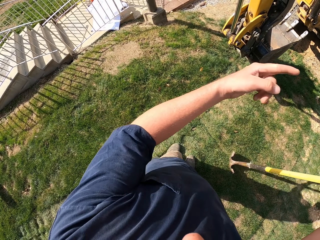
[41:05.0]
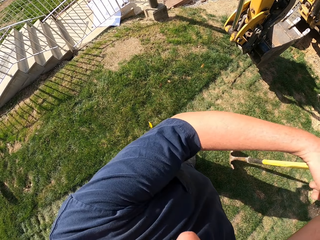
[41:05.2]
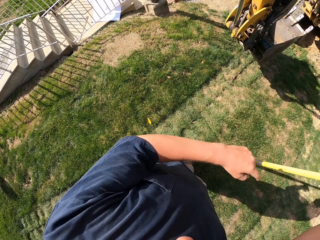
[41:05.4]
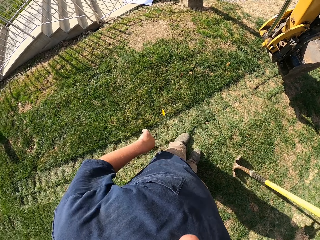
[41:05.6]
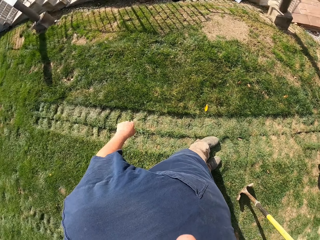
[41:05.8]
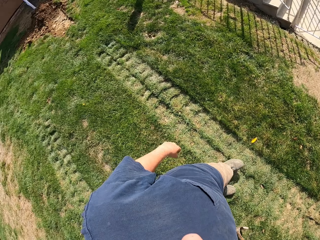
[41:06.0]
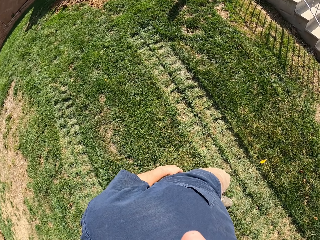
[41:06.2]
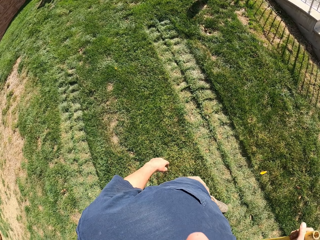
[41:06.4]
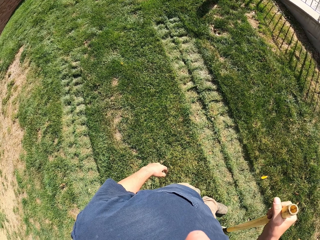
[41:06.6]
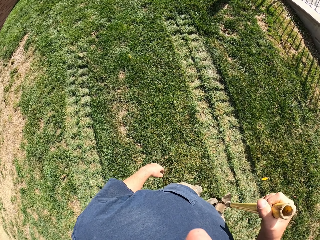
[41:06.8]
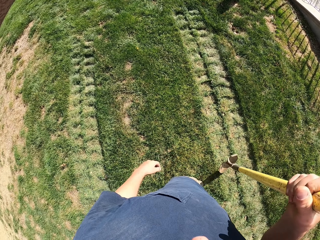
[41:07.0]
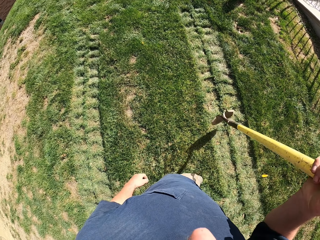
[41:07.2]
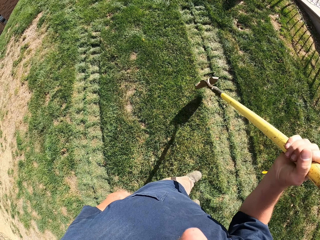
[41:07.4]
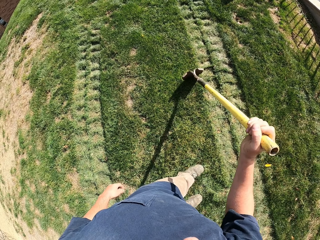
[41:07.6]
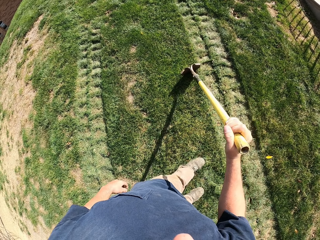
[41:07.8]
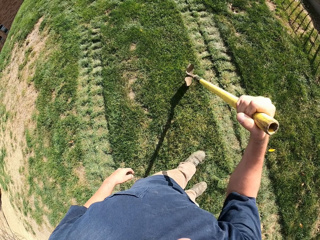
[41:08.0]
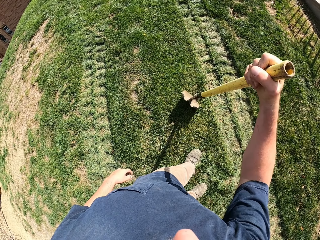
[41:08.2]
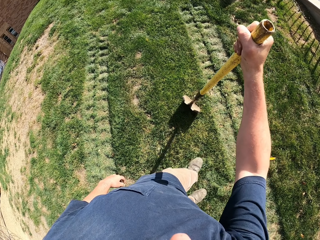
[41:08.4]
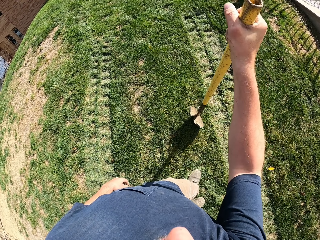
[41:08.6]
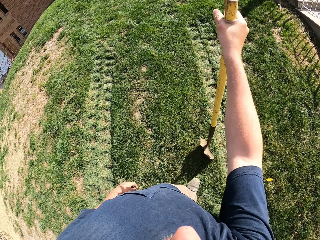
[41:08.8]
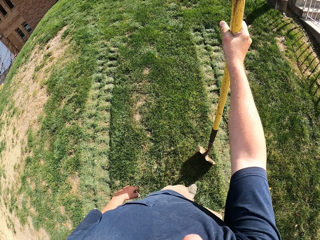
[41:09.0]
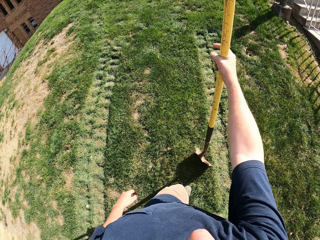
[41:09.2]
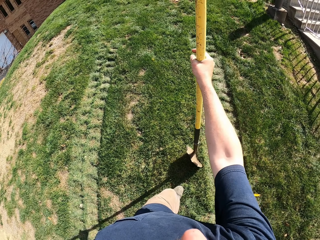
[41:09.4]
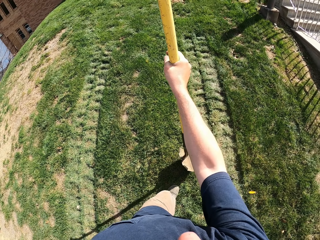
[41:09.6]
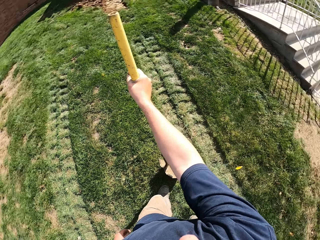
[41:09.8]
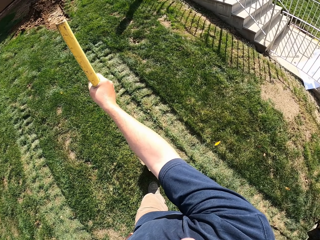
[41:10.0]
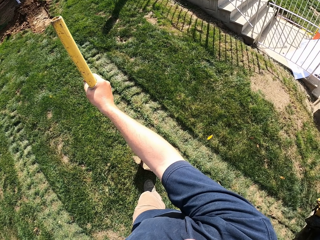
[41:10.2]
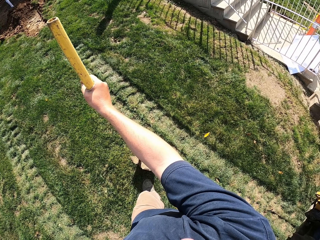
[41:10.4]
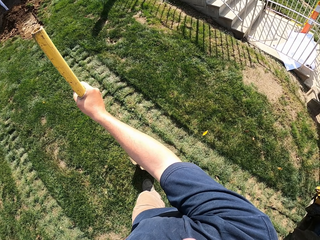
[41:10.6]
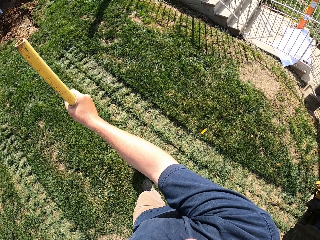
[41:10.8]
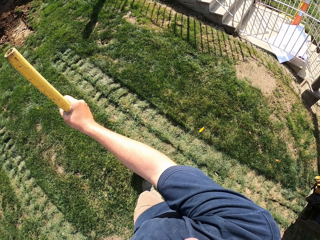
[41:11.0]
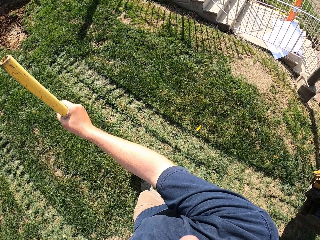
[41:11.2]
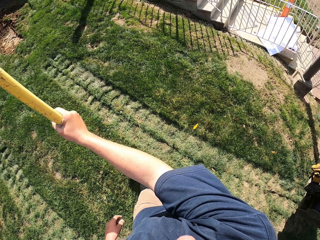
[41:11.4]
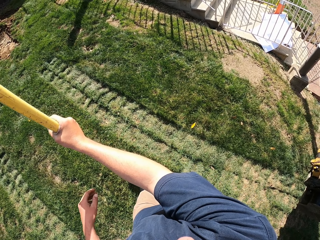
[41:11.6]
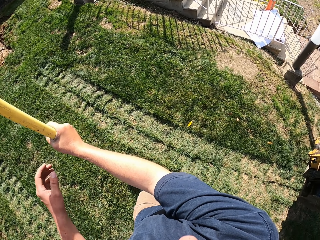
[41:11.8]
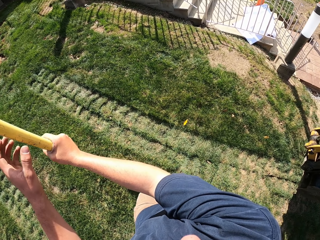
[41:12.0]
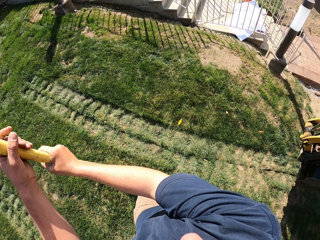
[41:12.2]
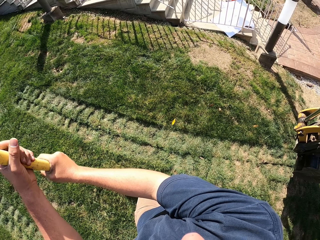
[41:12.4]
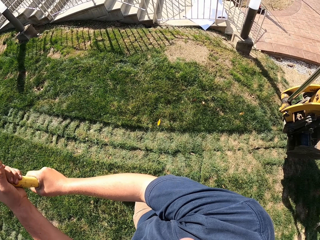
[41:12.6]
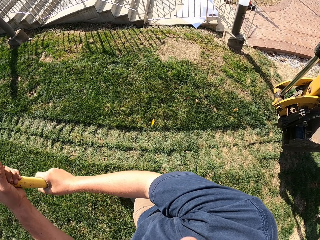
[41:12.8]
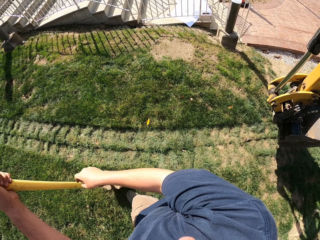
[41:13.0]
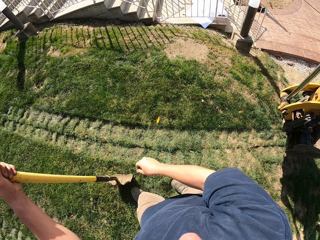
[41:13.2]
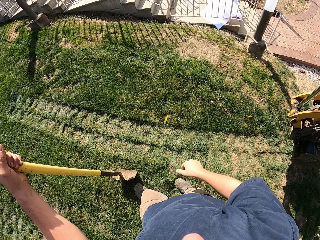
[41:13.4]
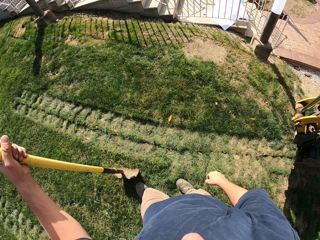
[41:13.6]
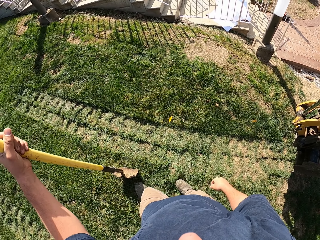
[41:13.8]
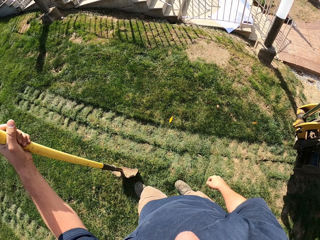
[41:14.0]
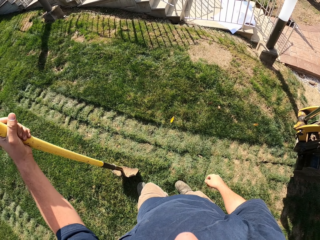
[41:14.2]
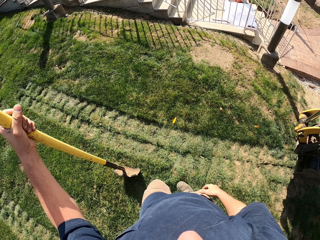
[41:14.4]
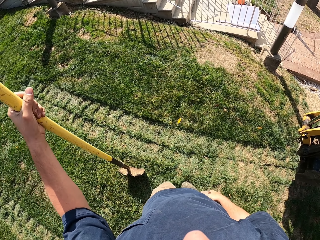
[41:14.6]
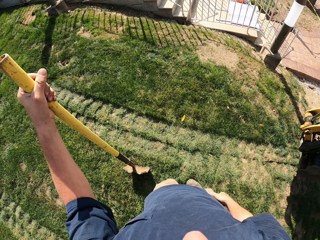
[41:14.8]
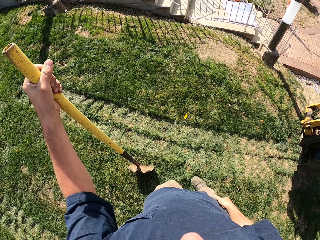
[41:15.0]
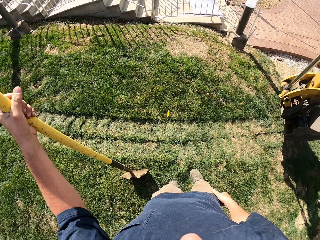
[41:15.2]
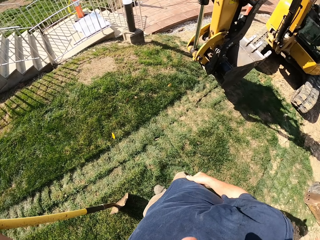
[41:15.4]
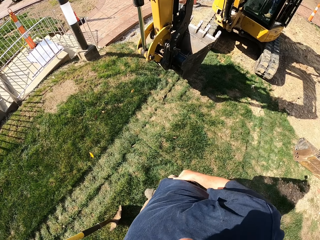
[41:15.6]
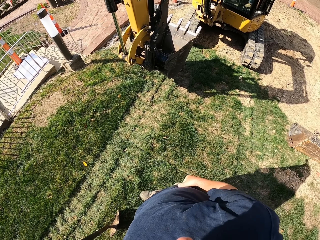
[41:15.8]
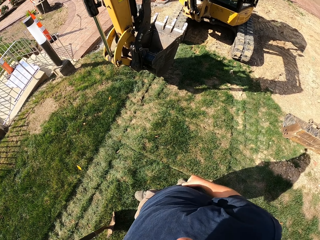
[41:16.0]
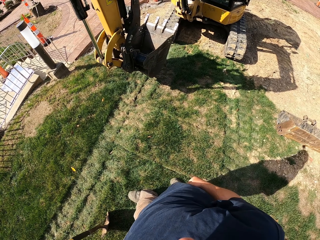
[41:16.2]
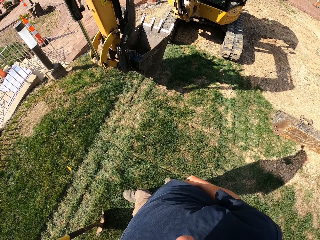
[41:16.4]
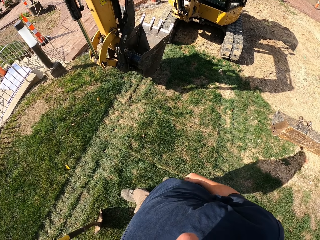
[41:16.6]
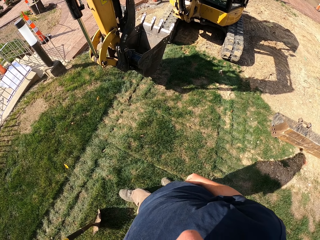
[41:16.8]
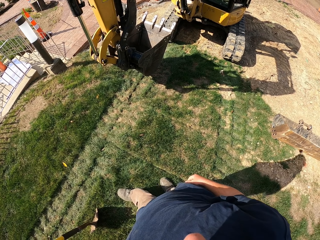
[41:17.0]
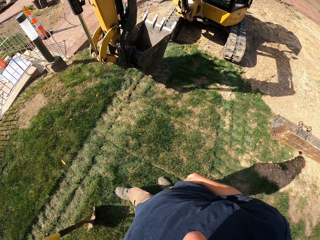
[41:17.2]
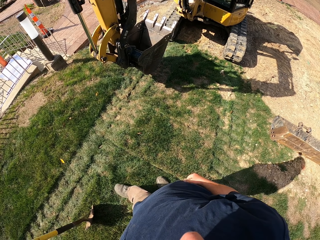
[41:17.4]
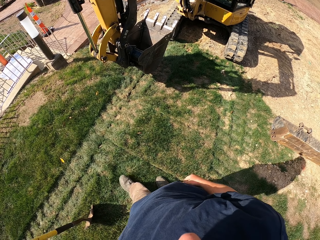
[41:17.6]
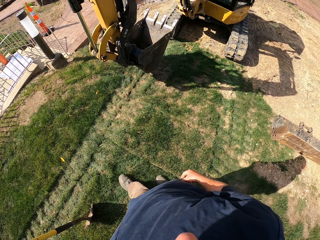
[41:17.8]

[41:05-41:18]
The camera wearer points out. They look around. They move the shovel on the grass. They tilt the shovel. They look around. They hold the shovel with both hands. They look around.

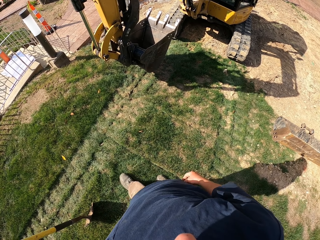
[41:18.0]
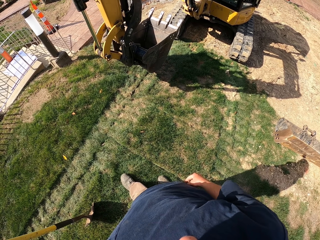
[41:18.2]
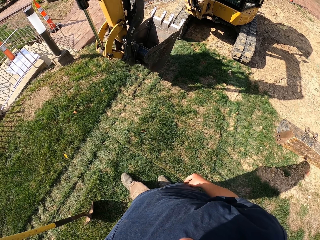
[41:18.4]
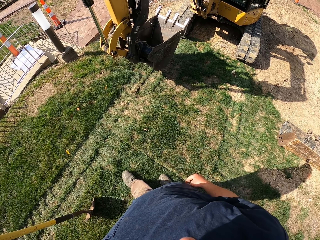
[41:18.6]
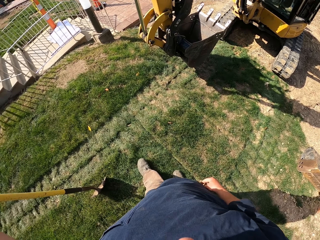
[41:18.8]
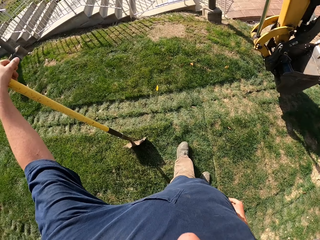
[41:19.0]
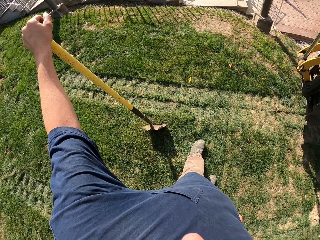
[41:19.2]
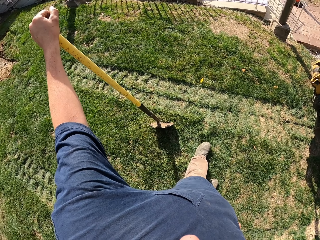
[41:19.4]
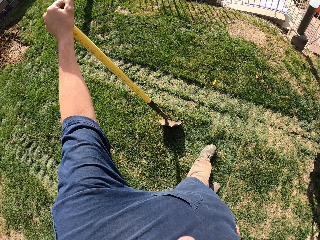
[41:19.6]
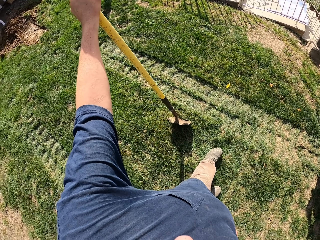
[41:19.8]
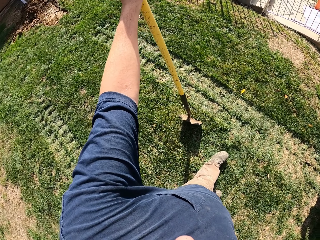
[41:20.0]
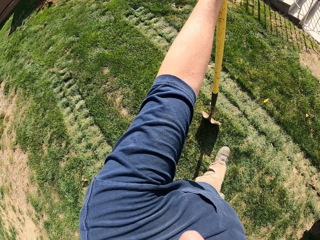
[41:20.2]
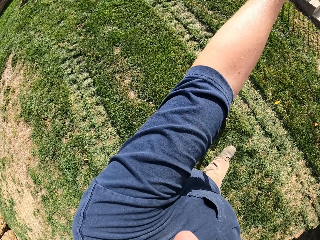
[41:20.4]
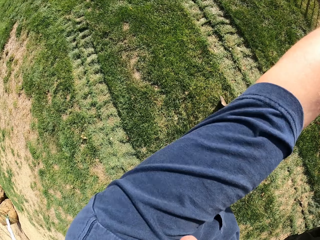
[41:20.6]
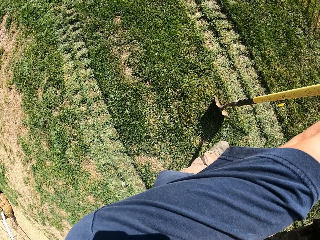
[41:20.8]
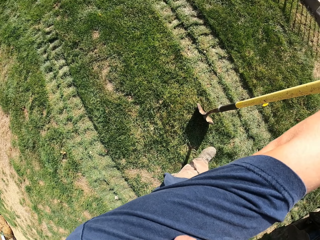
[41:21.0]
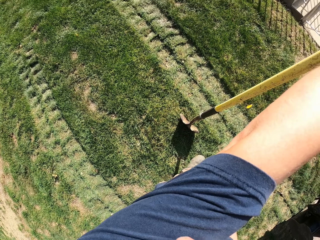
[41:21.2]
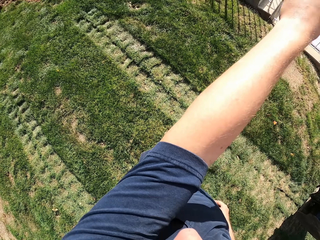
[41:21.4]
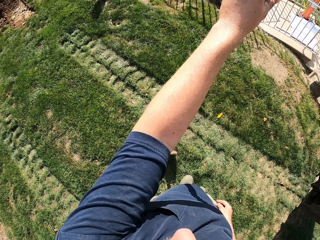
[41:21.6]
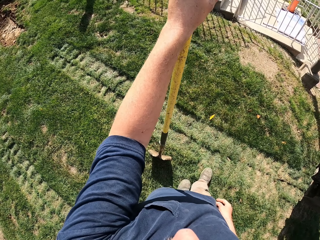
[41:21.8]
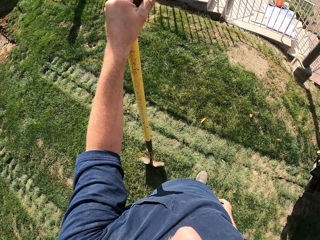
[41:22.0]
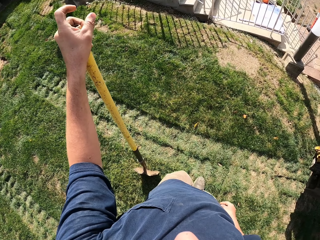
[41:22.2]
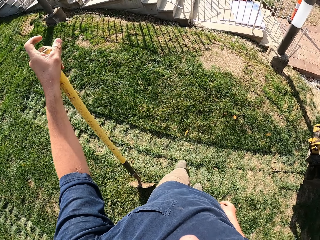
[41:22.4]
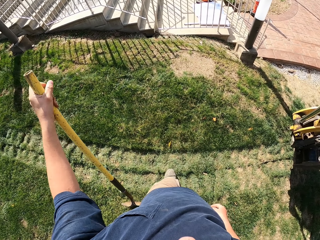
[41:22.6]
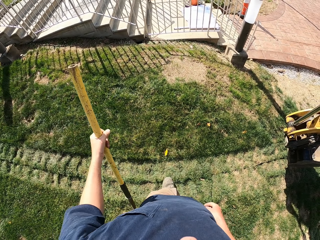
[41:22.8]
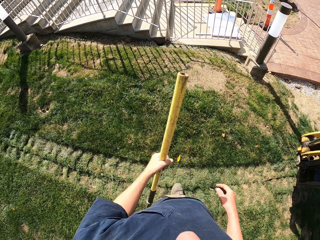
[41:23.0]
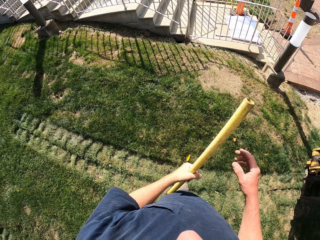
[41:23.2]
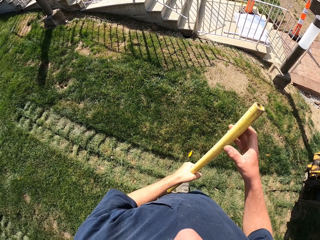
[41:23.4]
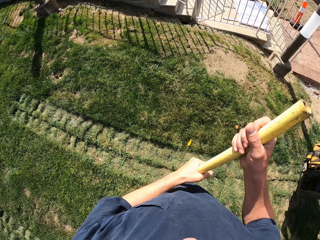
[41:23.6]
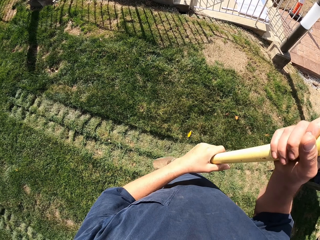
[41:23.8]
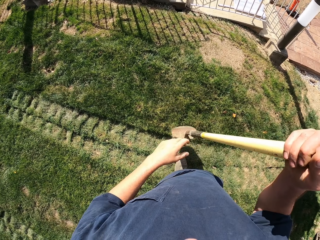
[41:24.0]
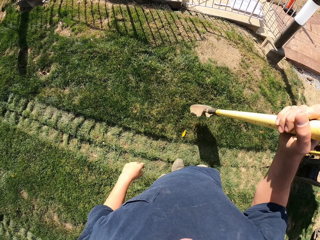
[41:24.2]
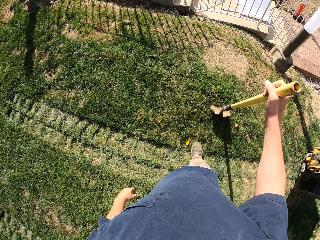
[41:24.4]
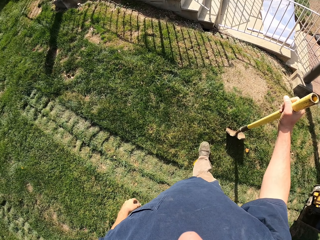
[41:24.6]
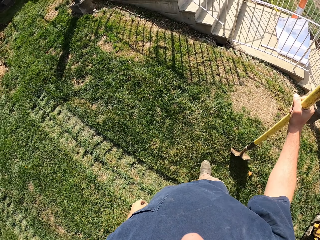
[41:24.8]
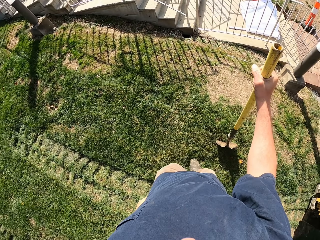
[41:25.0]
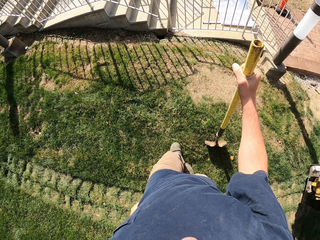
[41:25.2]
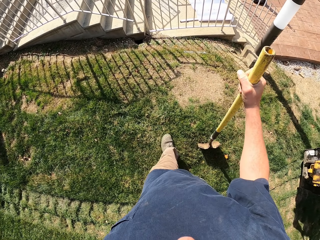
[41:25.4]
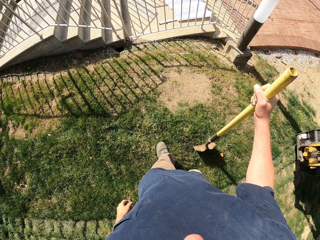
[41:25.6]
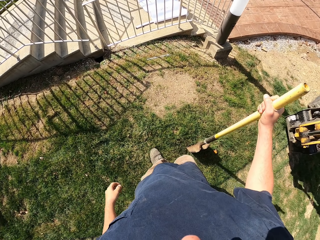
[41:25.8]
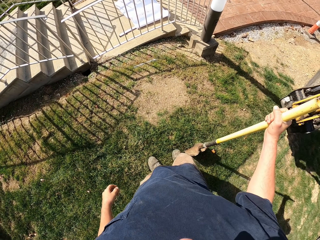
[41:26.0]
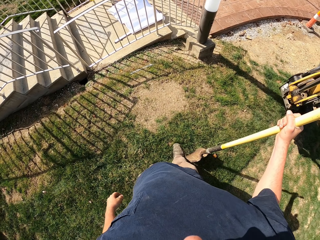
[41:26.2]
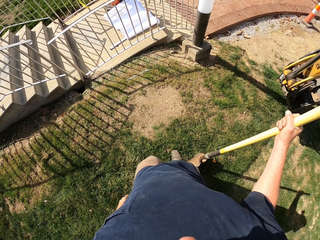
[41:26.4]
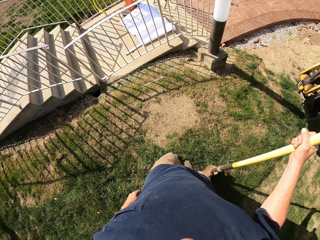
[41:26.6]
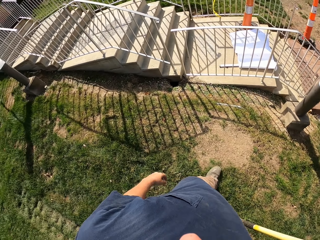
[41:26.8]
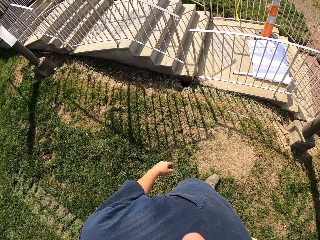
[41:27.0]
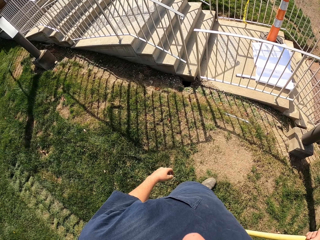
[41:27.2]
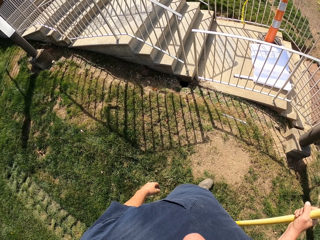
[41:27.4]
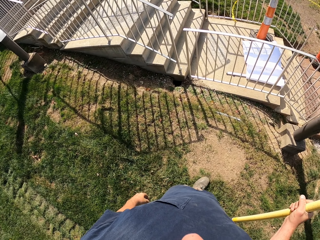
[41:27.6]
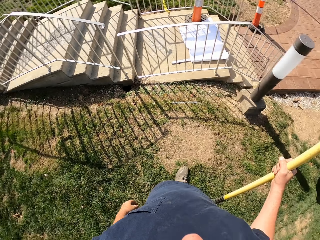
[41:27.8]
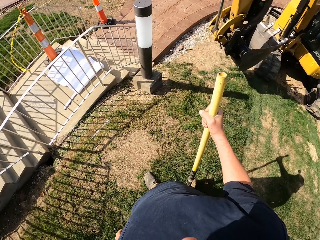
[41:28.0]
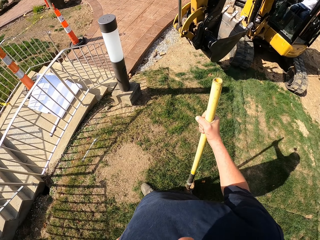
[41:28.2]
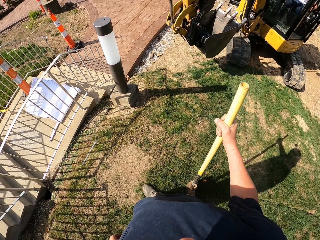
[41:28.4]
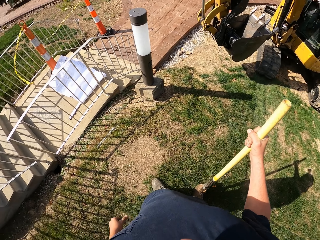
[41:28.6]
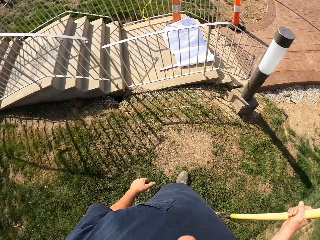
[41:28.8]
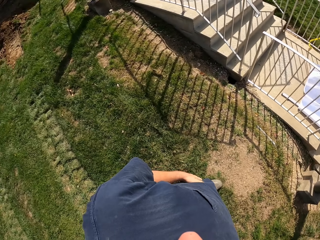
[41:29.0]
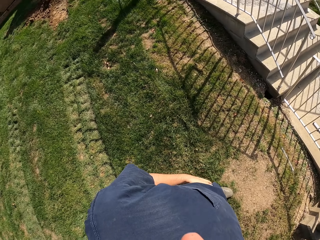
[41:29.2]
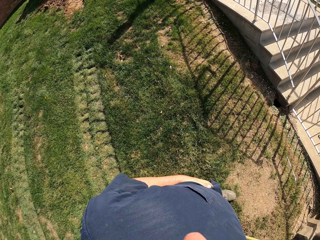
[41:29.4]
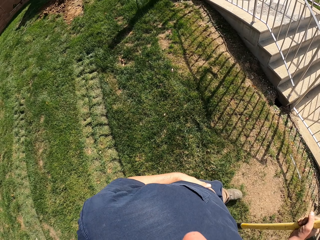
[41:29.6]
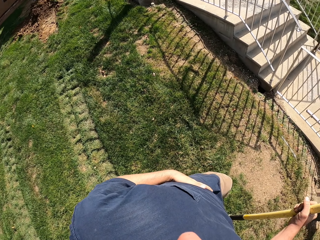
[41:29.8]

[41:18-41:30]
The camera wearer lifts the shovel. They drop the shovel on the grass. They walk. They look around. They stop.
